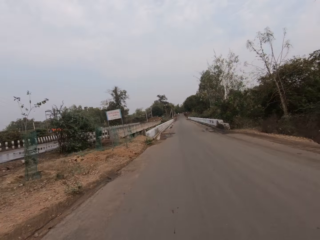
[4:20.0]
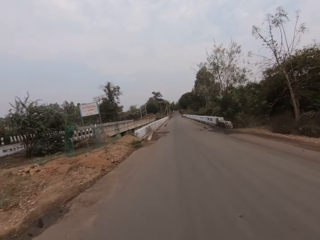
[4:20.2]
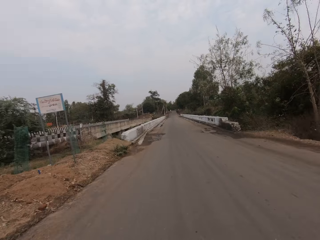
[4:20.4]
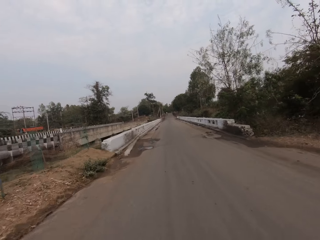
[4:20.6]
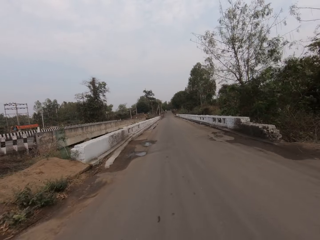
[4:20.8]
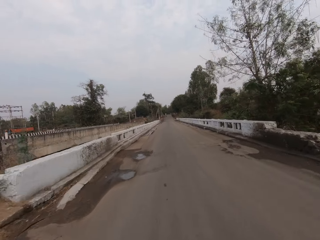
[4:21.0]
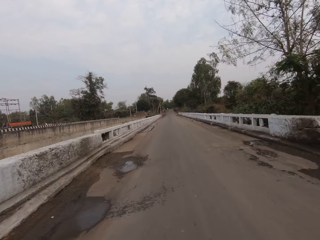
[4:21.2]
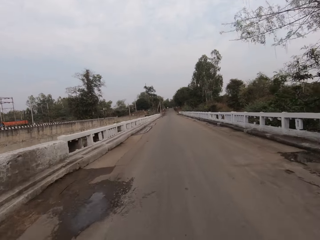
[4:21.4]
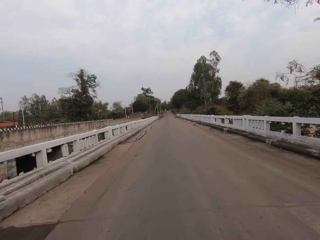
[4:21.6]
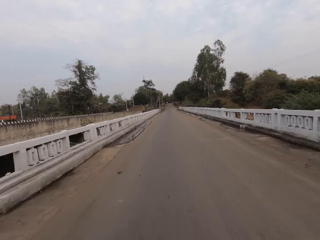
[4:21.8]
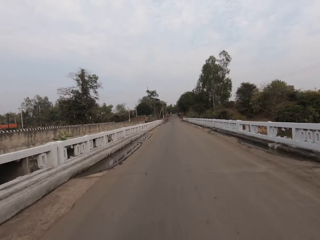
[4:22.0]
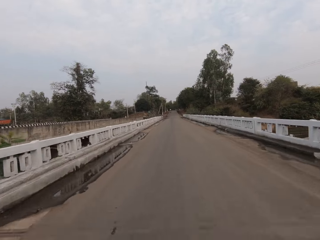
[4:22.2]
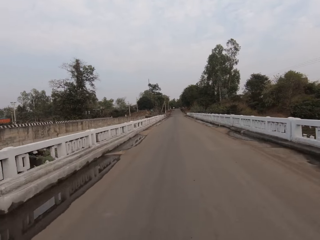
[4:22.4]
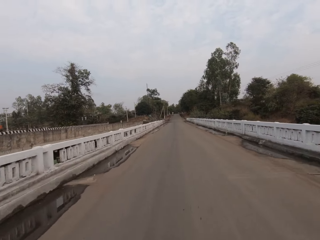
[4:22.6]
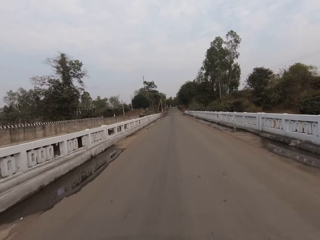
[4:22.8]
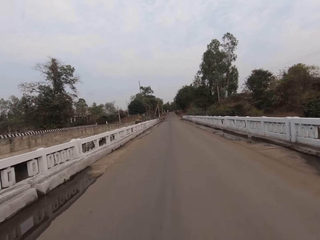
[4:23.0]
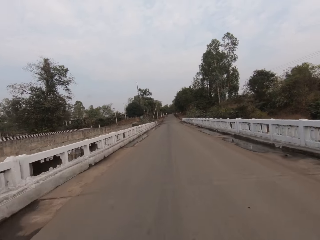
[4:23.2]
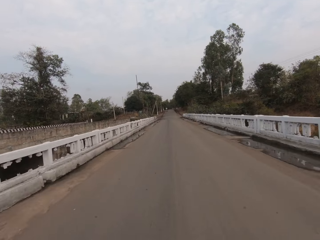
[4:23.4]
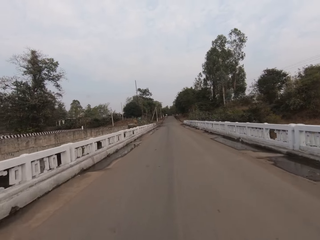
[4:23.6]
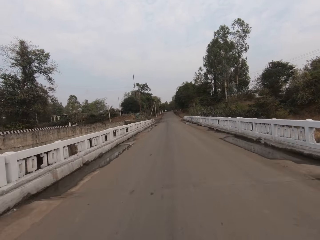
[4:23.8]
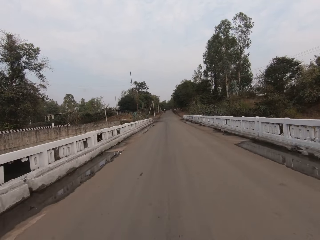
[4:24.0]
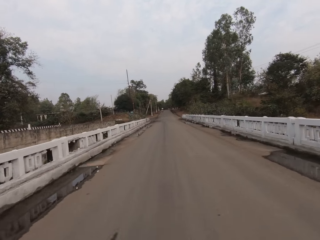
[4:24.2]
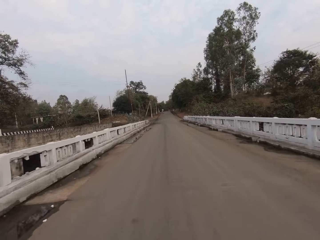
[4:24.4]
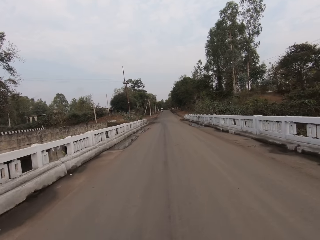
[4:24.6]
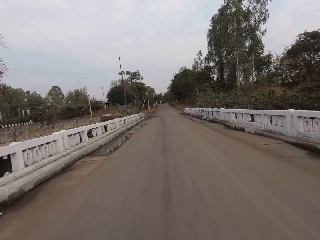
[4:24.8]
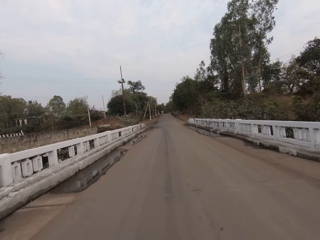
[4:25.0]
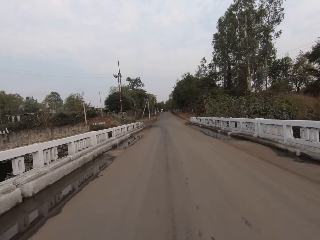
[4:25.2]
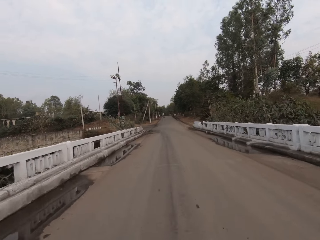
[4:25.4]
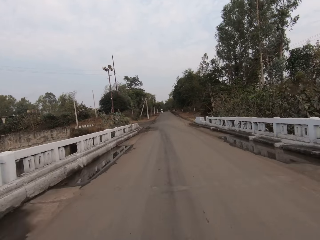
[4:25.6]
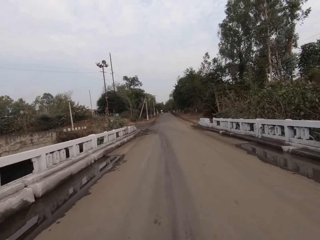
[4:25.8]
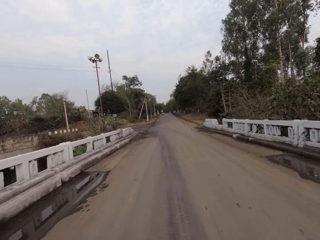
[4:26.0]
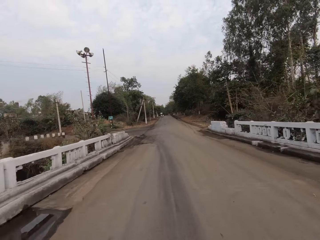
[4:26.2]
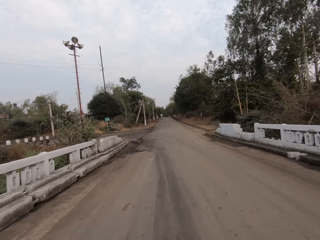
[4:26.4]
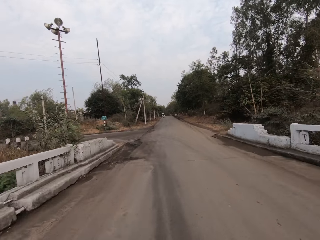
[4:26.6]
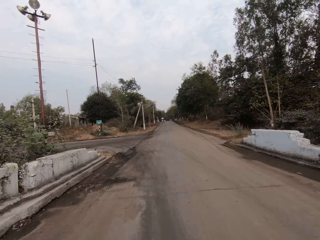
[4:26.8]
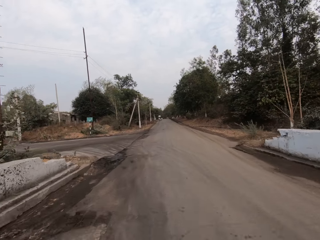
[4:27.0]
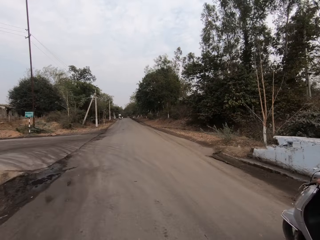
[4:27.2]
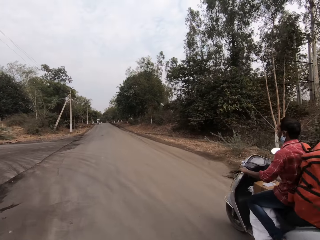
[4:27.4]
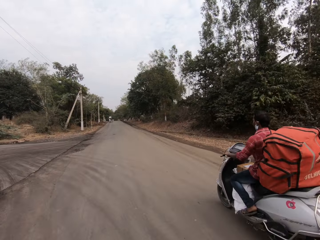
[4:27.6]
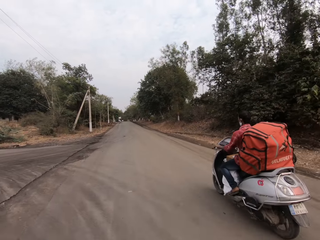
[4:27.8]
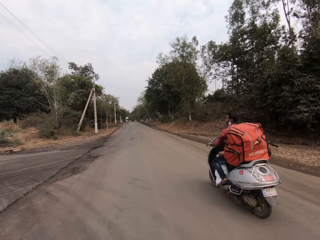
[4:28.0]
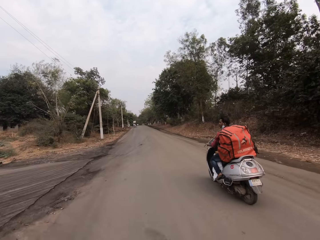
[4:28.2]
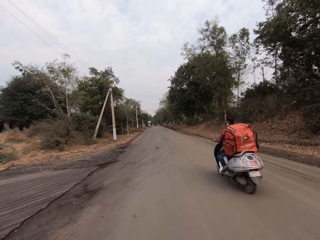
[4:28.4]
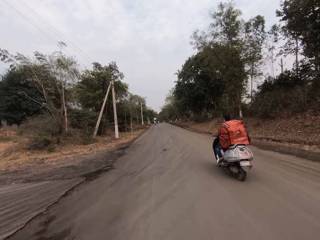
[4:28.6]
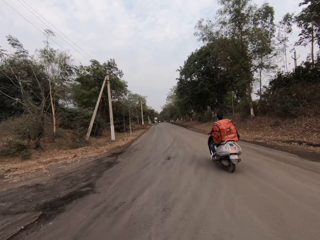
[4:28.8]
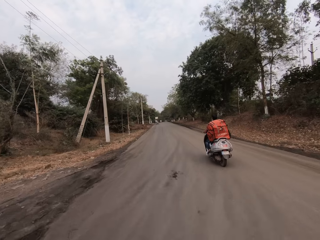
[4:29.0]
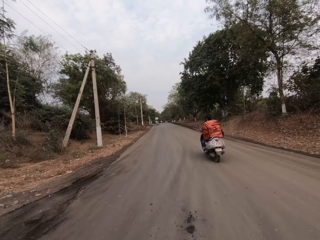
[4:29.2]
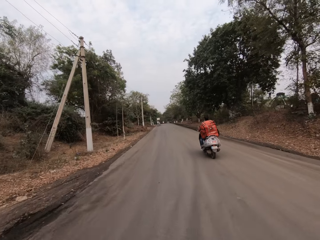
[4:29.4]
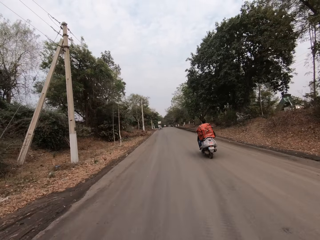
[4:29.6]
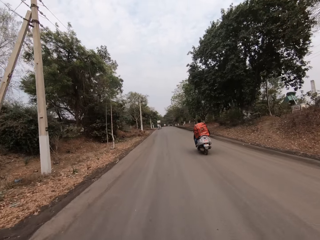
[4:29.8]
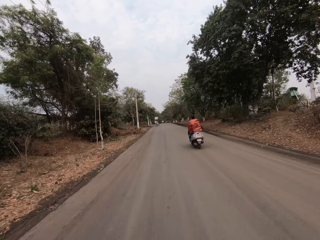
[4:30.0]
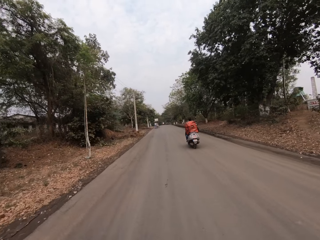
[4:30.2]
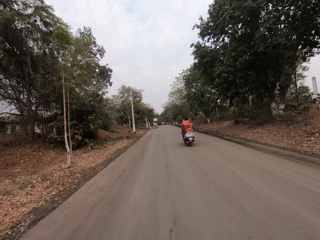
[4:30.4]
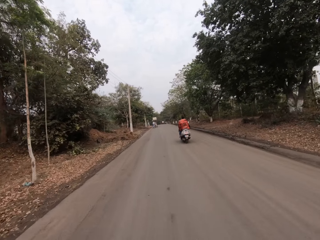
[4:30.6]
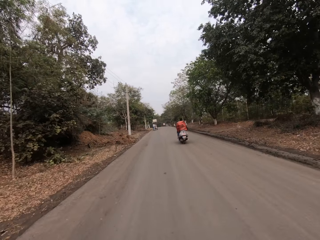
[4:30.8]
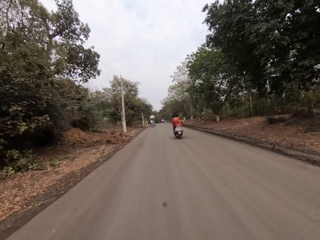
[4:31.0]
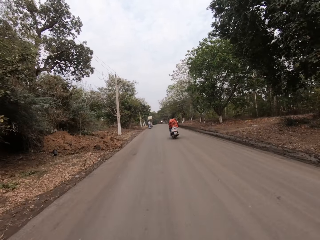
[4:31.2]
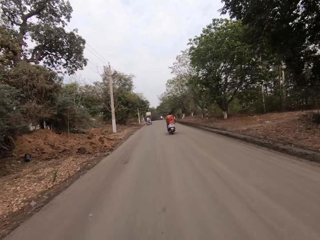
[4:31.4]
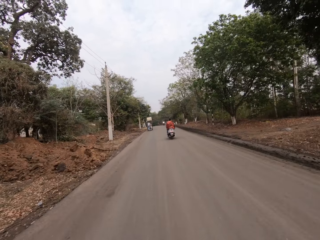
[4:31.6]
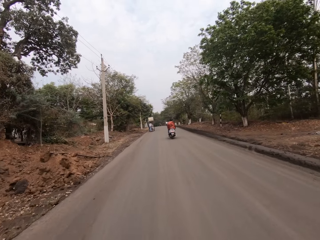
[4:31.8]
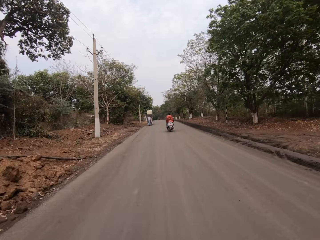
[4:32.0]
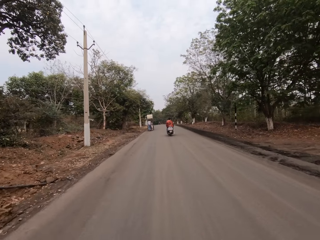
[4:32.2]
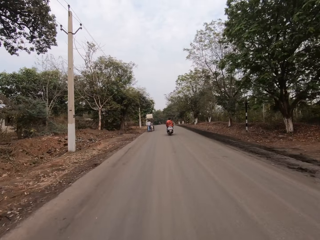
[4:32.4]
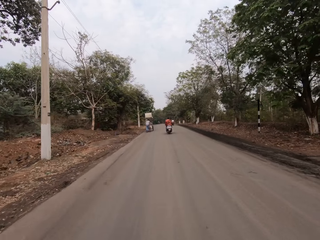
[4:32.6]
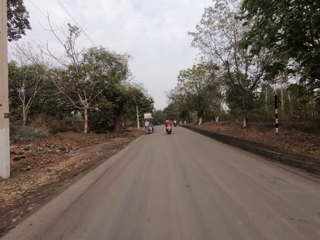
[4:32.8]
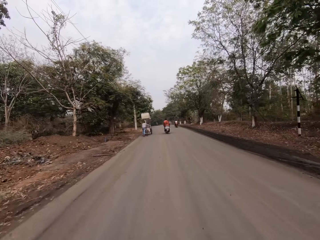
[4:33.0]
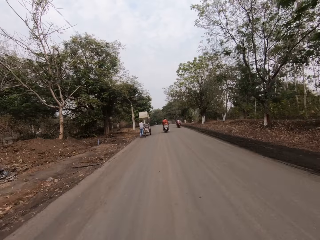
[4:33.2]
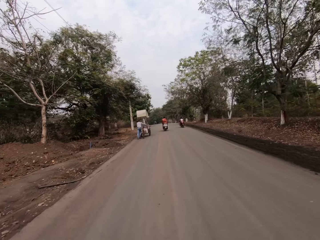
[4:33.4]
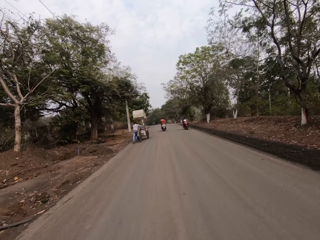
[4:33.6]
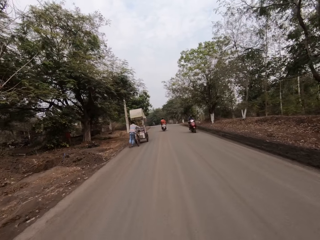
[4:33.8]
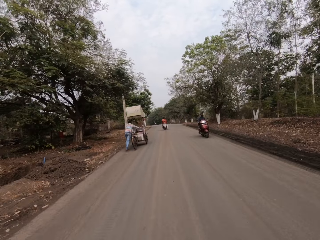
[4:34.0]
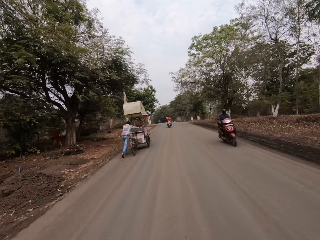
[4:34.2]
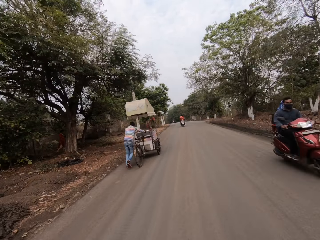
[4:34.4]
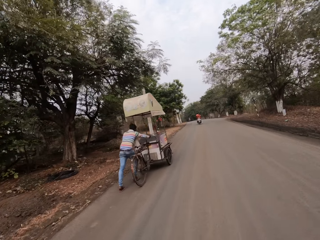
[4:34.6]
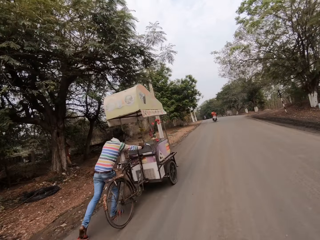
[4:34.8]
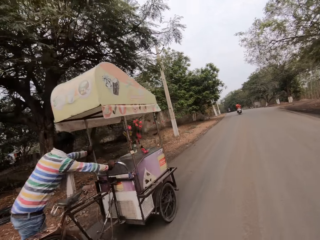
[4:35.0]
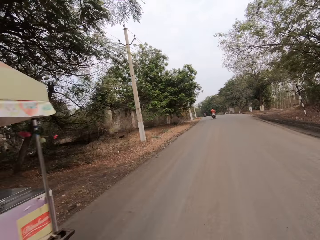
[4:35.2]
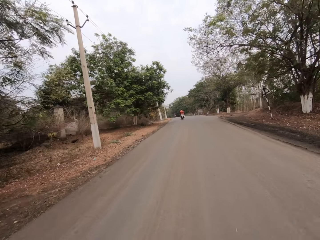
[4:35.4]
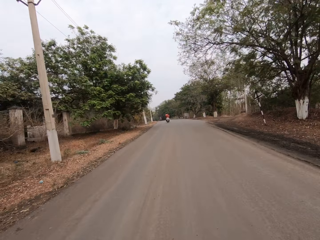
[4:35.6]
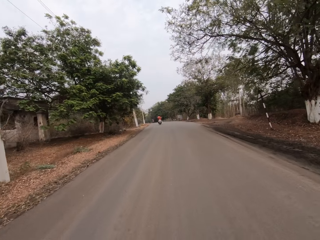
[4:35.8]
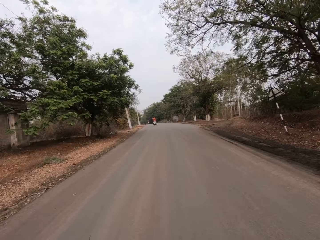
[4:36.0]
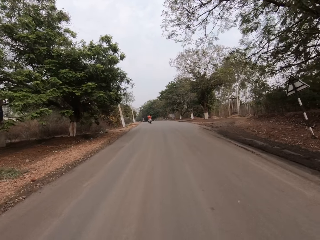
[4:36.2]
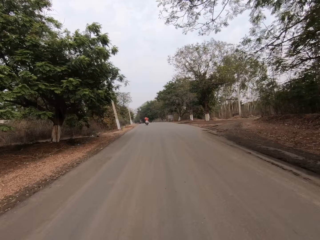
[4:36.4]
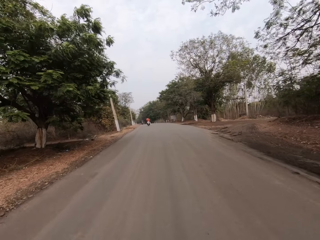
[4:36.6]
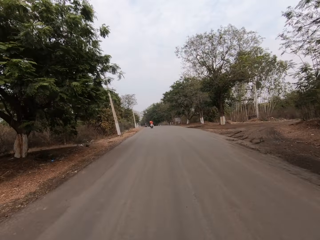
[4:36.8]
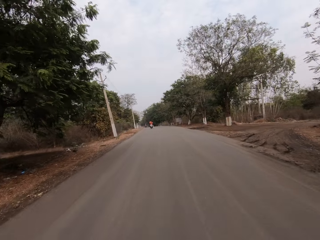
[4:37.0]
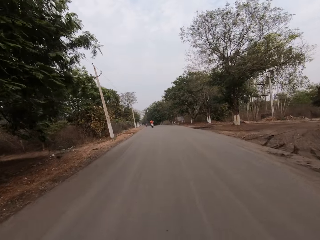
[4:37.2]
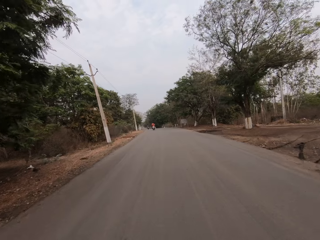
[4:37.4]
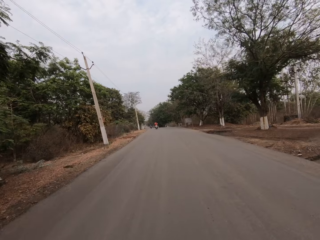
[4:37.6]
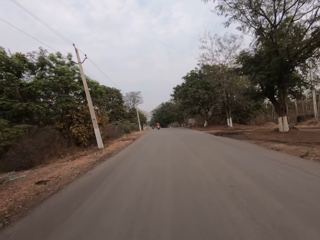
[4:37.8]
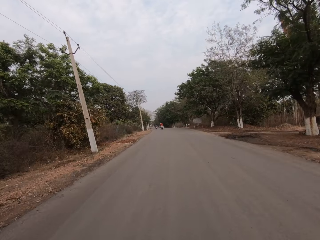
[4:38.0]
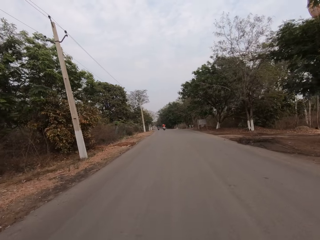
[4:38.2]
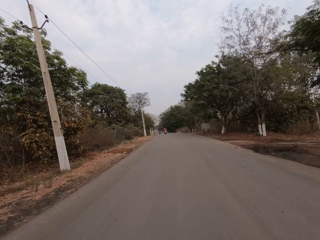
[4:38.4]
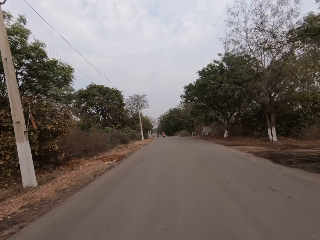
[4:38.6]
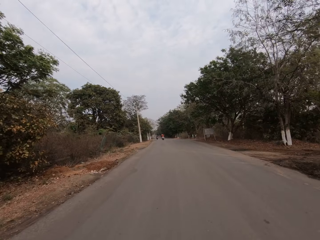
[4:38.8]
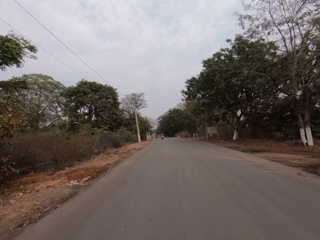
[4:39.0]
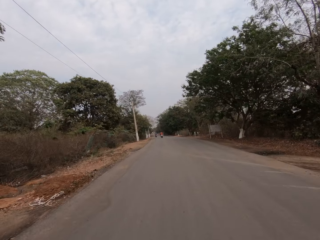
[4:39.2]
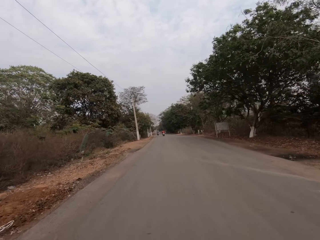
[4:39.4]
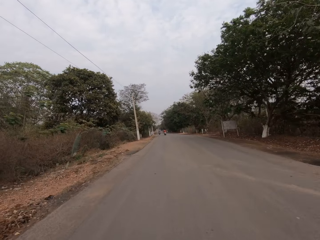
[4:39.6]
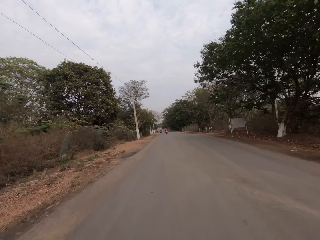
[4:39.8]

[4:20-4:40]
A motorcycle drives by the camera wearer on the road. A motorcycle drives by the camera wearer on the road again. The camera wearer drives by an ice cream cart on the road.
